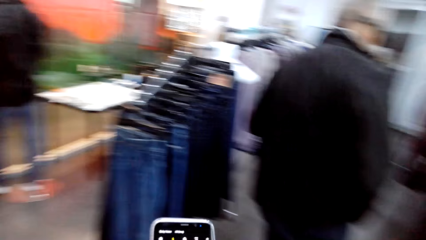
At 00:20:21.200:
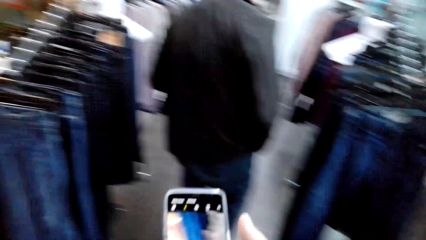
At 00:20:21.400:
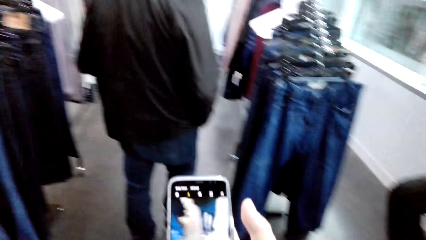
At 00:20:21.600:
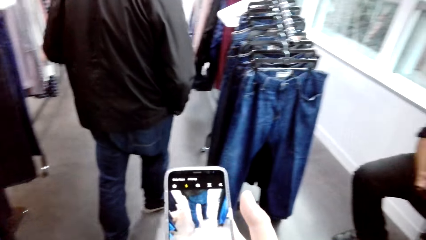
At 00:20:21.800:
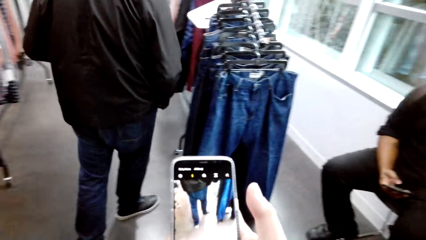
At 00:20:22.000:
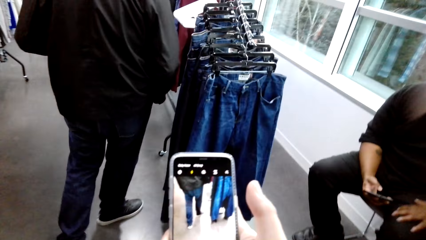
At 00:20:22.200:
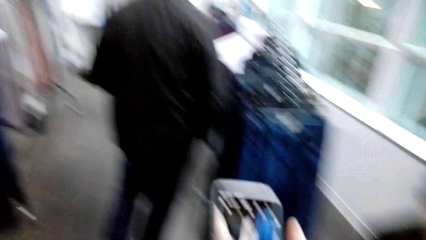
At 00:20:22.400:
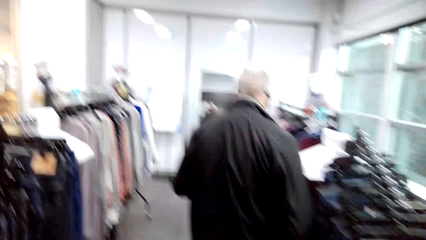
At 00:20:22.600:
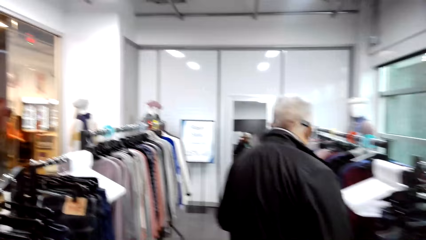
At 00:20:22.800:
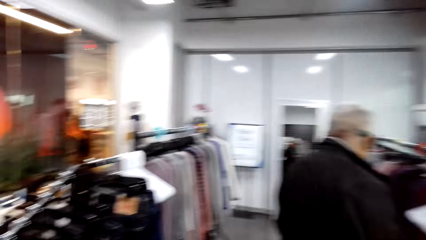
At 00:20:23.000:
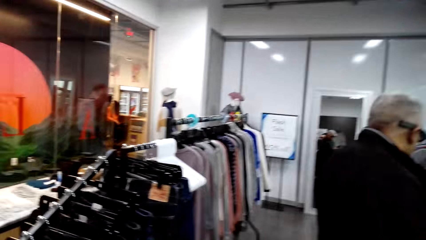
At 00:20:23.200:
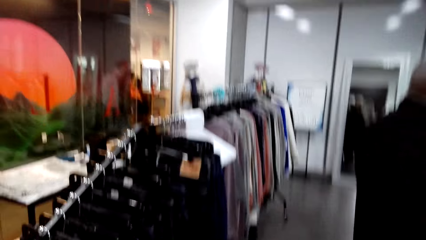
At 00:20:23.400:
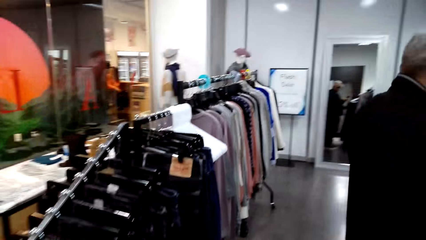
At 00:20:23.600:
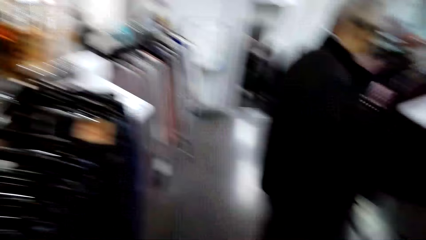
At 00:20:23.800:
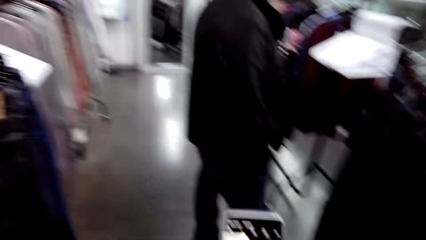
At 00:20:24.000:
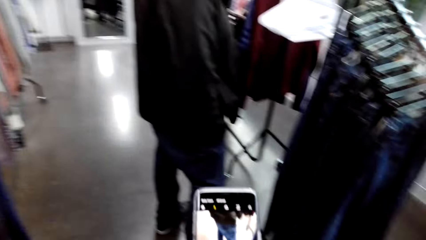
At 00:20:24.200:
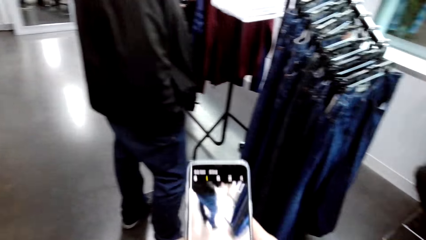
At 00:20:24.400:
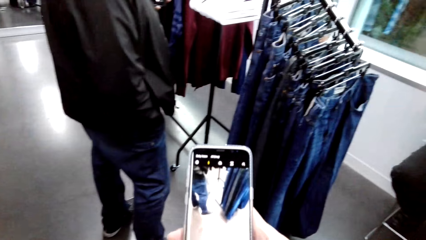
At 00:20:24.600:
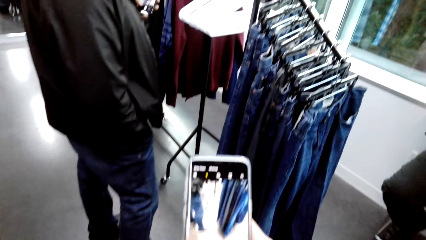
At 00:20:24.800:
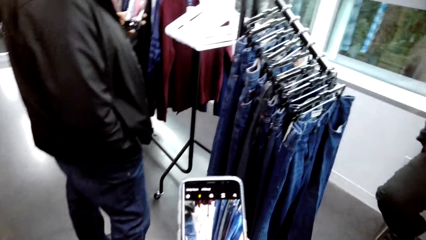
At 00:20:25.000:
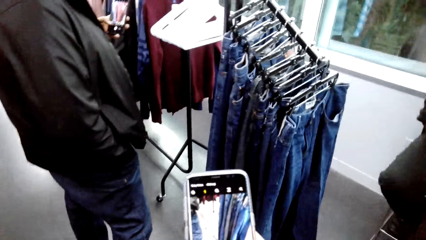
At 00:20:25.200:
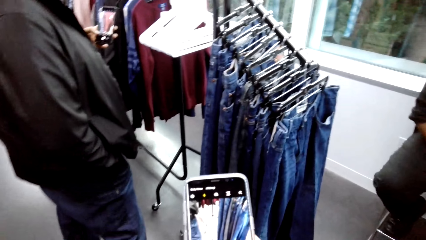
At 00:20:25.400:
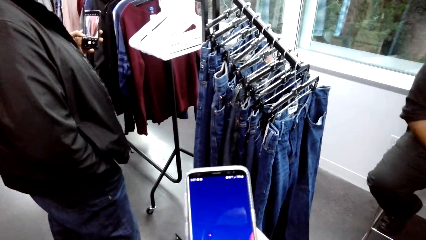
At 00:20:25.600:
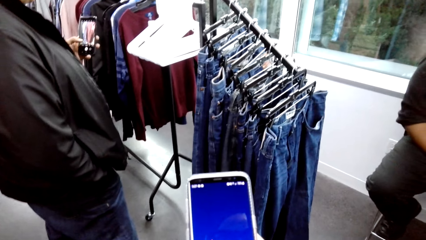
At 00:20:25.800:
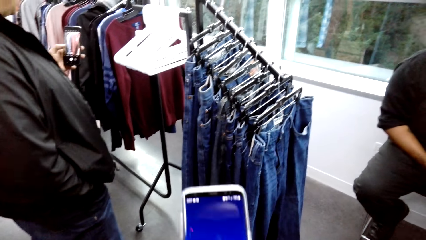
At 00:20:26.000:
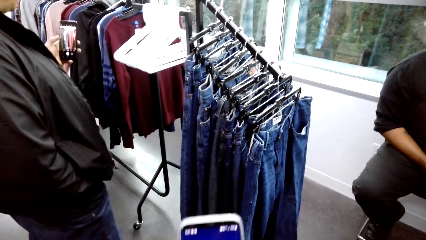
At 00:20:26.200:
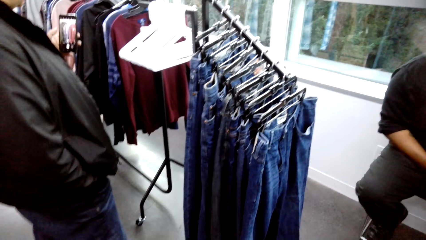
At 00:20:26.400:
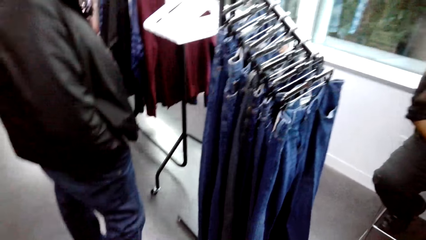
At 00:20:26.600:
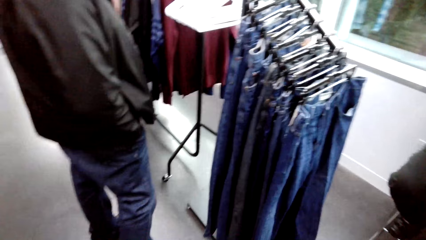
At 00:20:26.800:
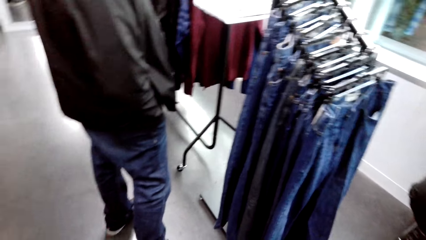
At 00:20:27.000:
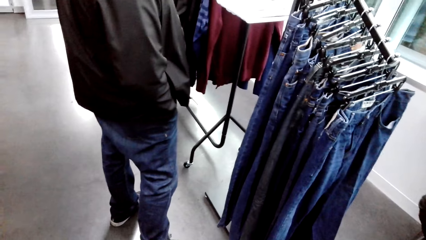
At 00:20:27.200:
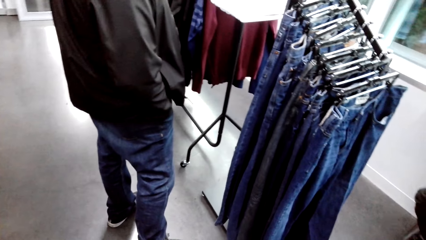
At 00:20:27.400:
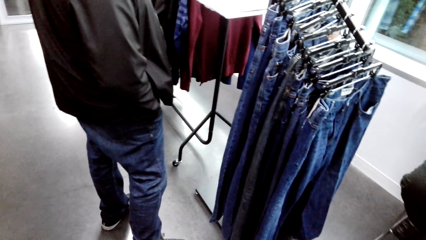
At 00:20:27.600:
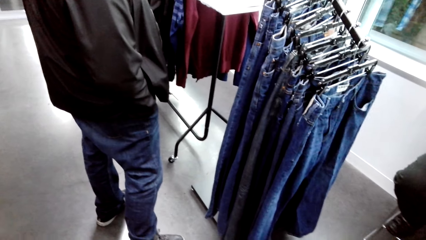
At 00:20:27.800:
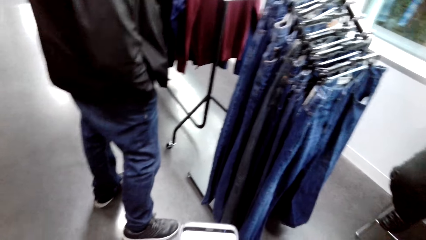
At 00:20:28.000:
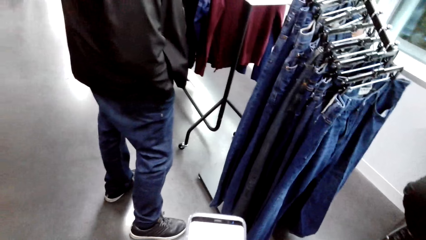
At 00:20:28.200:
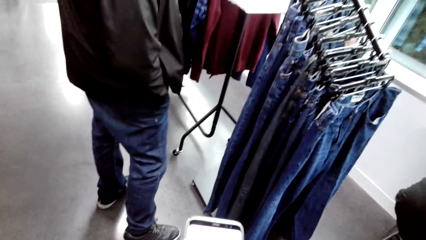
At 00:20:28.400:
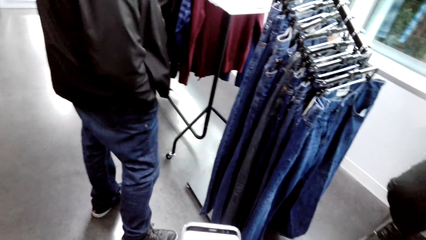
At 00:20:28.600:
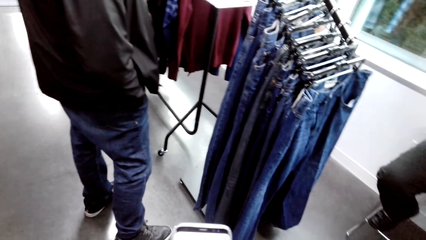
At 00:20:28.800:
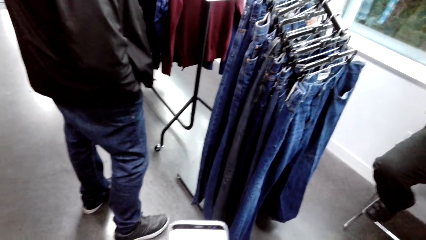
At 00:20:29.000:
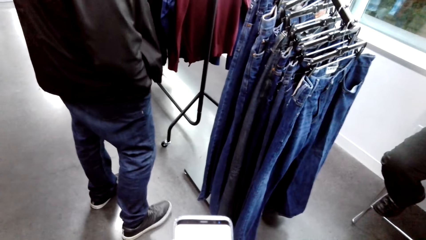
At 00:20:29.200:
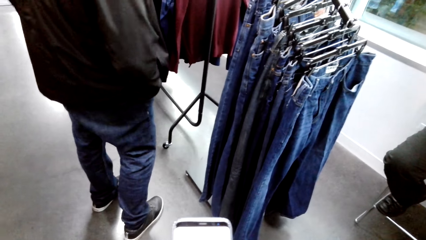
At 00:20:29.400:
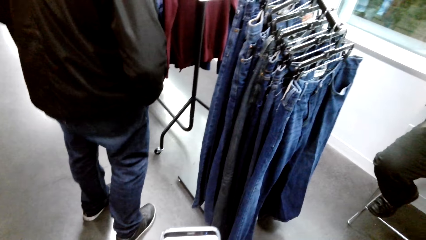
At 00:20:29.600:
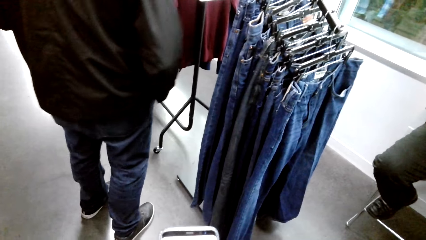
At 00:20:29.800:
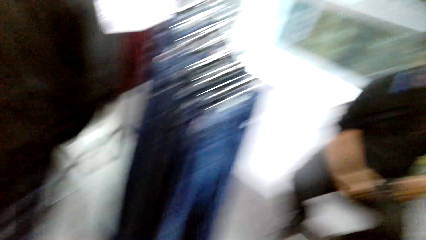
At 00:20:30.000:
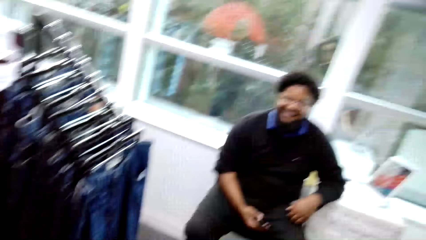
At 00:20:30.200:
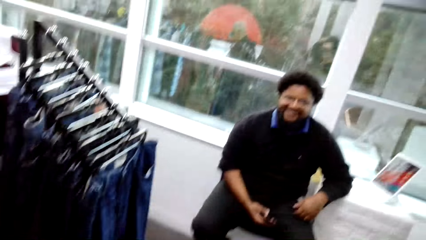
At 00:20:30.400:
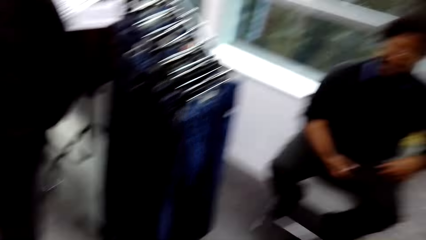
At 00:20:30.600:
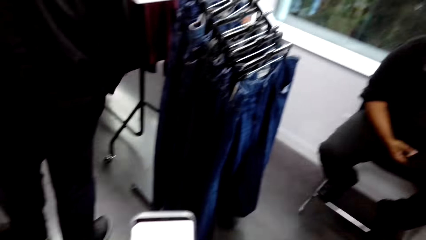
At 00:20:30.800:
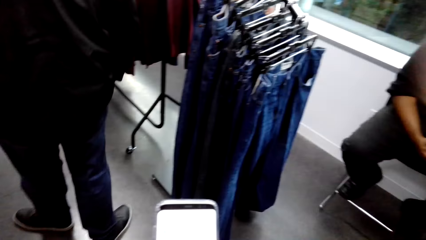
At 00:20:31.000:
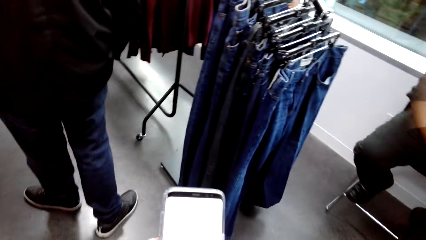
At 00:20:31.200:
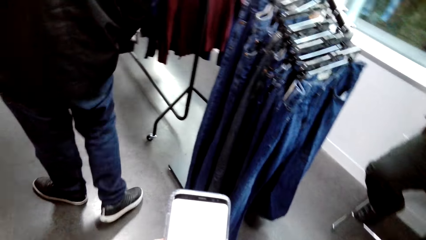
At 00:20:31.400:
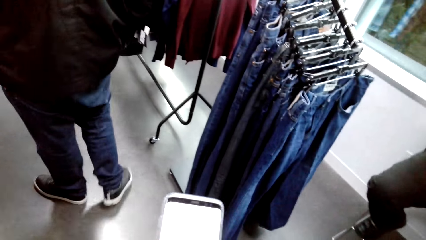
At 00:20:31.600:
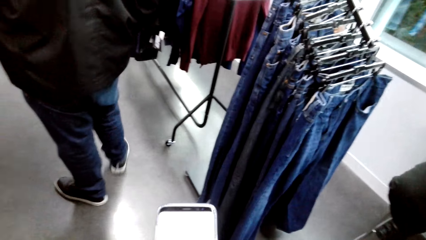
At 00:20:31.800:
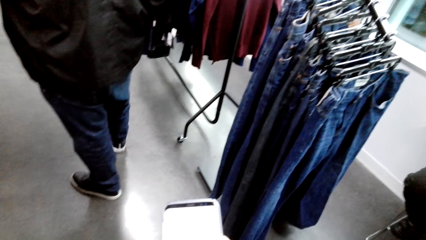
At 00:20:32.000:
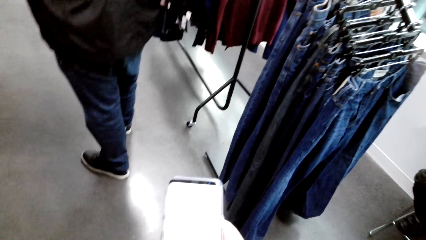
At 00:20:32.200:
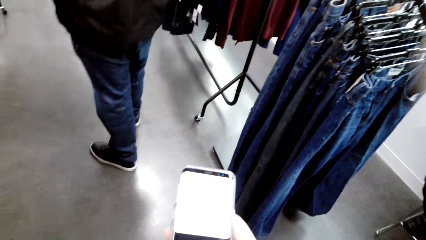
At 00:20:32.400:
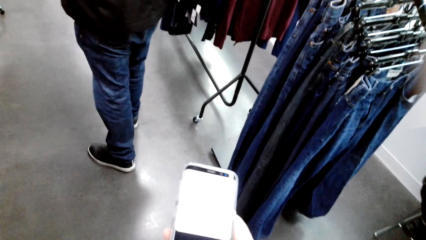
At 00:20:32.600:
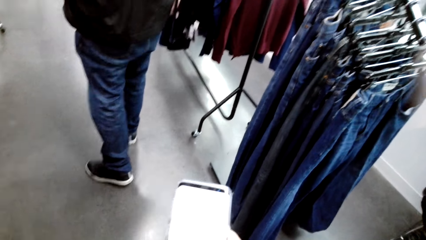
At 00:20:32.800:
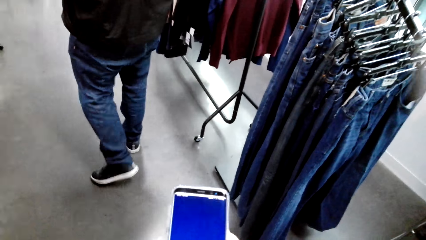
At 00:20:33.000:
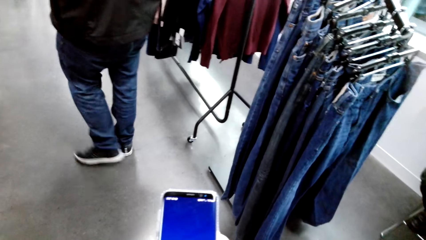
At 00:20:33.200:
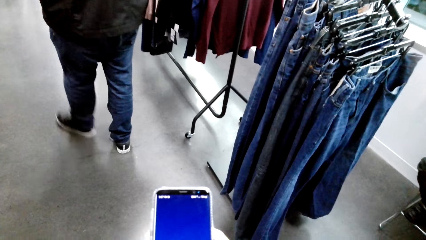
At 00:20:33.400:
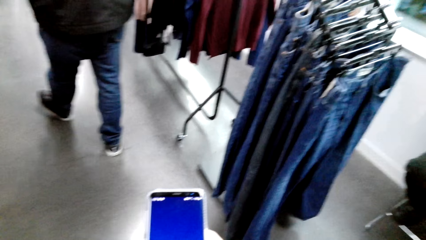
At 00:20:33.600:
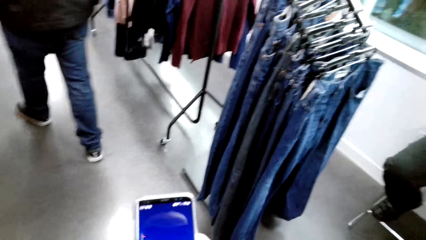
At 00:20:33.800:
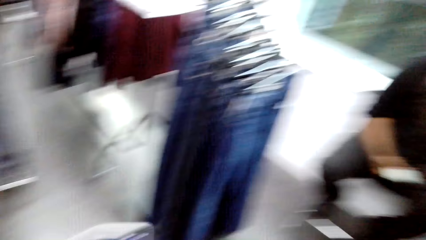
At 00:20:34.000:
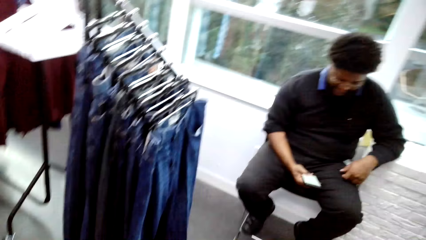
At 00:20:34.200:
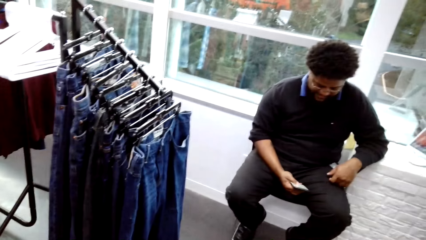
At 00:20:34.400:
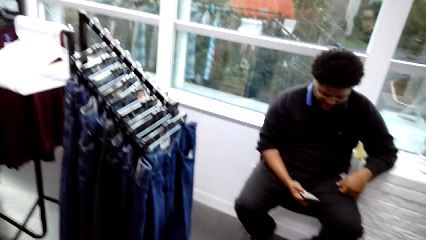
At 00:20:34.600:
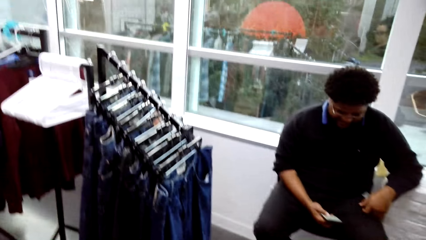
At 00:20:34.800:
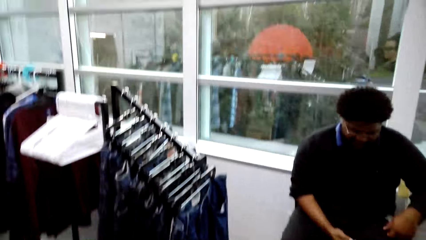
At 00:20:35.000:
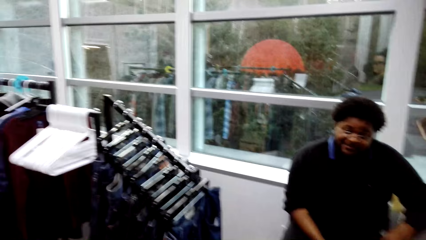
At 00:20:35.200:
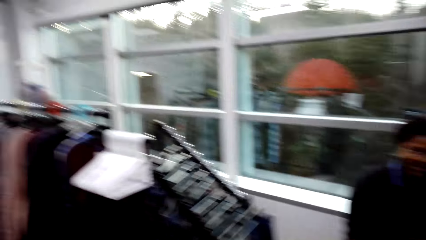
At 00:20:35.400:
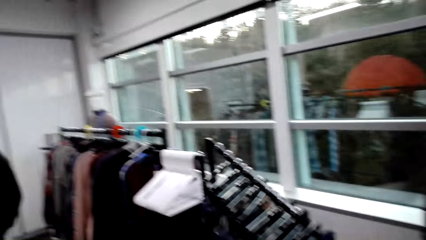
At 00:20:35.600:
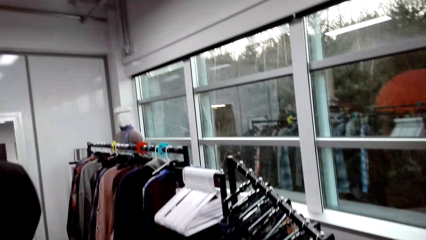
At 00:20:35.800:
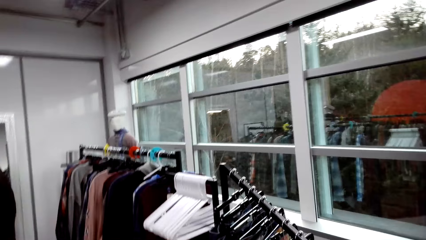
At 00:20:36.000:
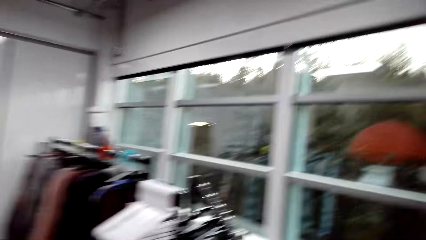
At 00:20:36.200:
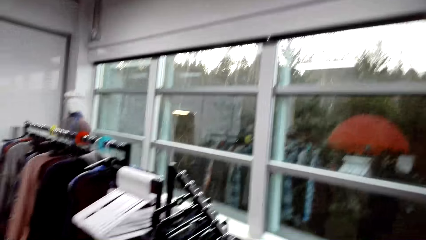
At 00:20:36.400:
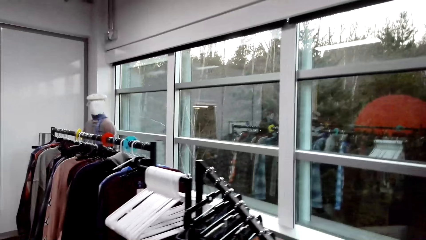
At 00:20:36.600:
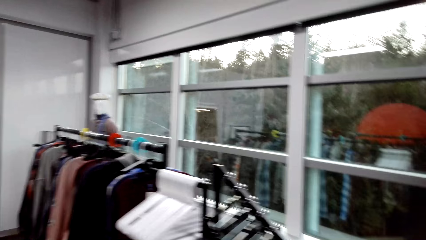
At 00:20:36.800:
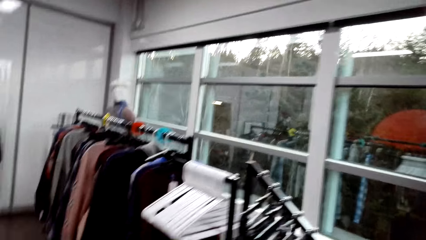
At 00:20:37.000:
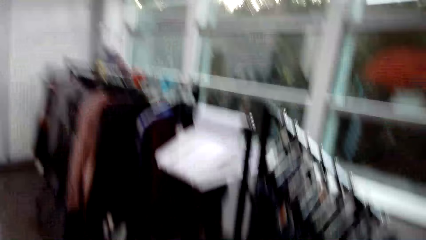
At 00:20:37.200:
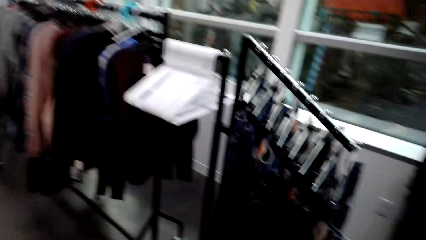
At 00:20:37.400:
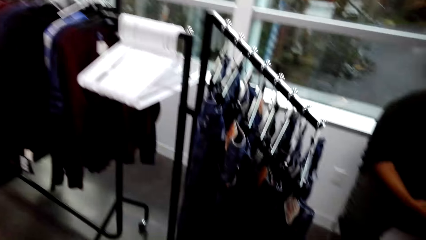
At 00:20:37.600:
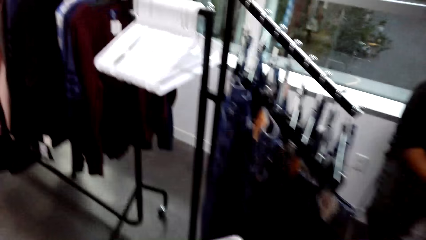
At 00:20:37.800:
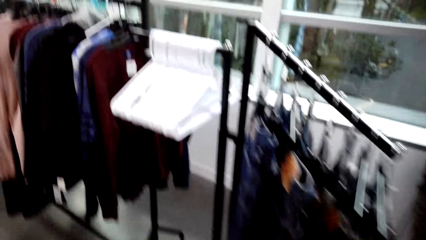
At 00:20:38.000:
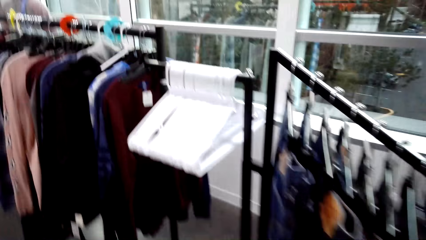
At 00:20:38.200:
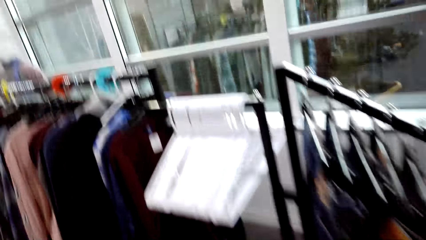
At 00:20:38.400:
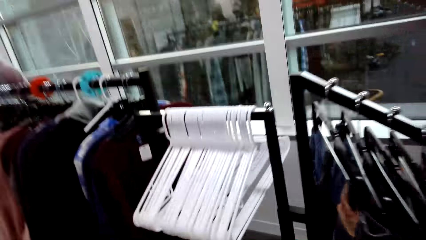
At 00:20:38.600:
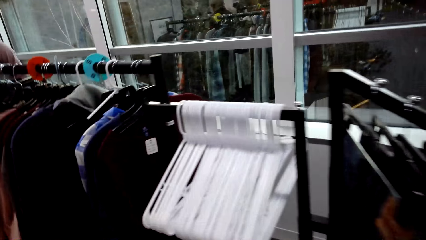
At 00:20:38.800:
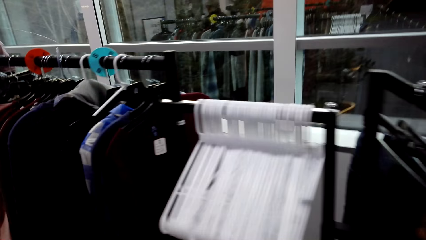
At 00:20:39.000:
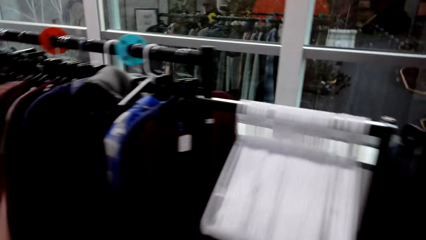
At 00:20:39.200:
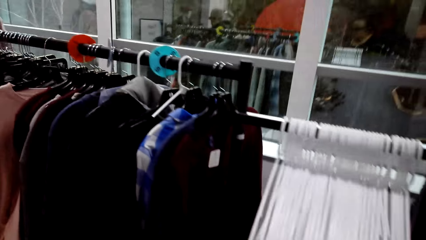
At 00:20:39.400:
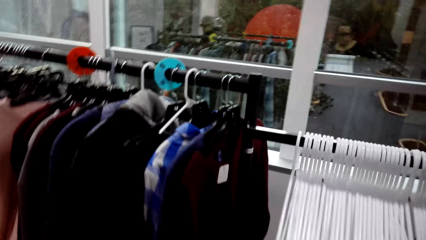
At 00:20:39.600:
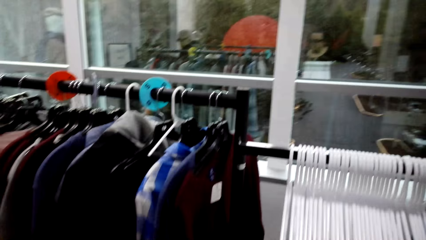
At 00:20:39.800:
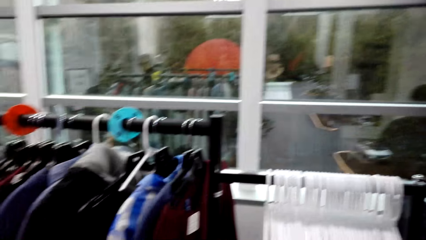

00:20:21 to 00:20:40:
The camera wearer holds a phone in the clothing store and walks around in the clothing store. They hold the phone in the clothing store. A man stands in the clothing store. The camera wearer holds the phone in the clothing store. Another man sits on a chair in the clothing store. The camera wearer holds the phone in the clothing store. The first man walks around in the clothing store. The camera wearer scrolls the phone in the store. The other man scrolls a phone with the right hand in the store. The camera wearer walks around in the clothing store.
